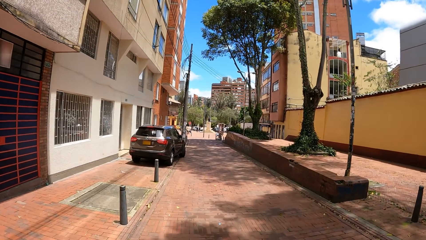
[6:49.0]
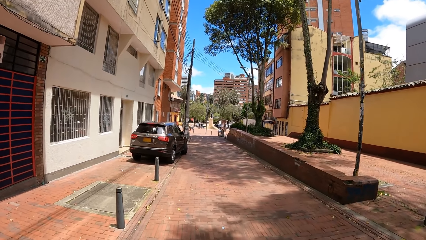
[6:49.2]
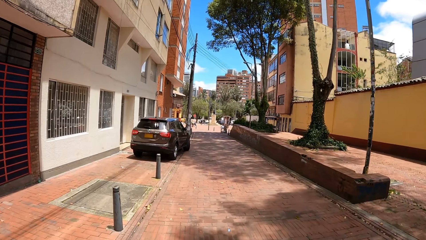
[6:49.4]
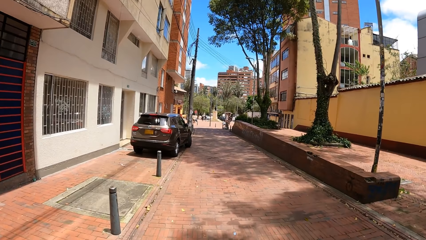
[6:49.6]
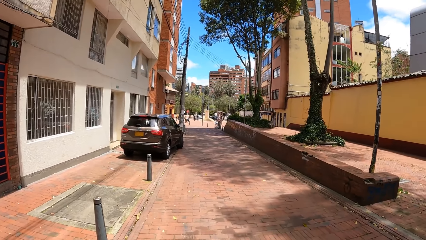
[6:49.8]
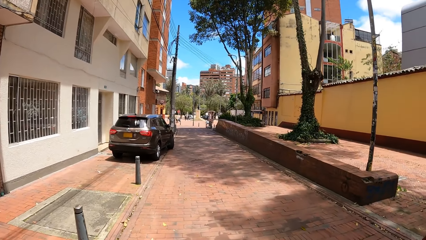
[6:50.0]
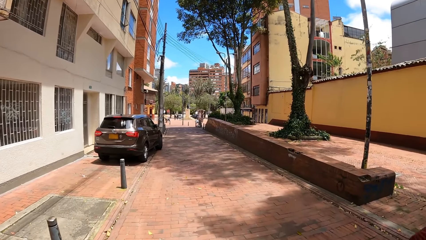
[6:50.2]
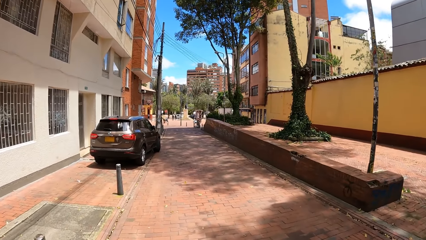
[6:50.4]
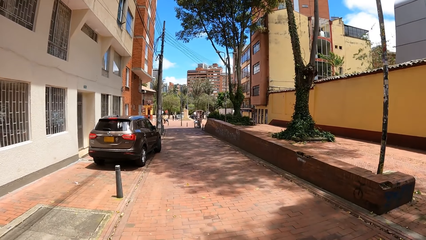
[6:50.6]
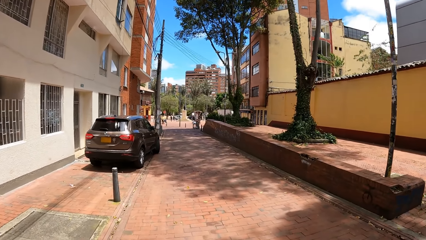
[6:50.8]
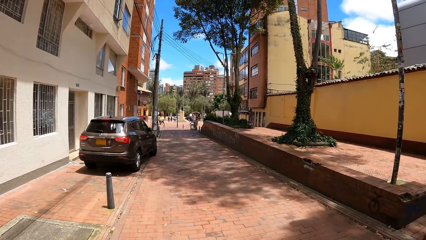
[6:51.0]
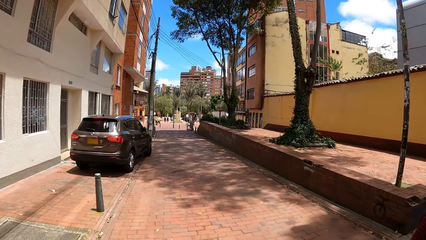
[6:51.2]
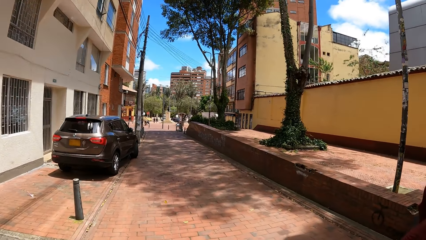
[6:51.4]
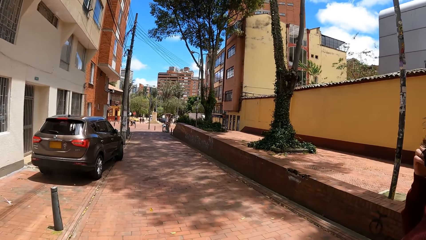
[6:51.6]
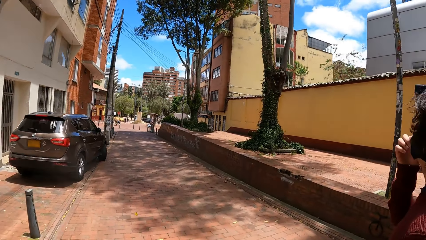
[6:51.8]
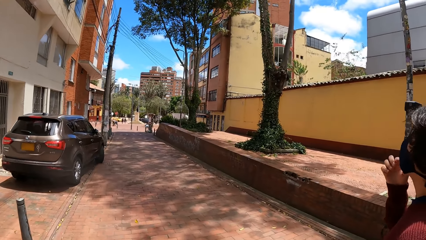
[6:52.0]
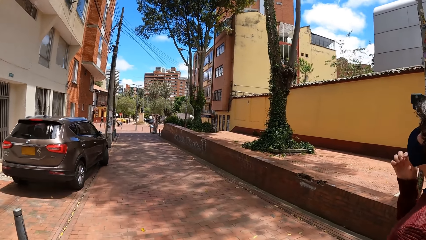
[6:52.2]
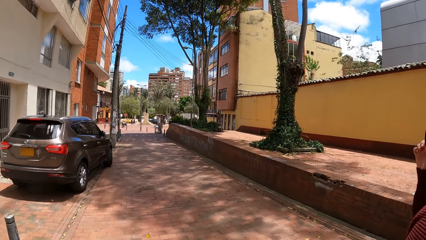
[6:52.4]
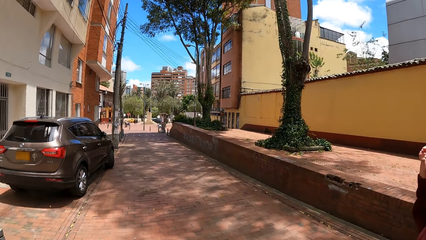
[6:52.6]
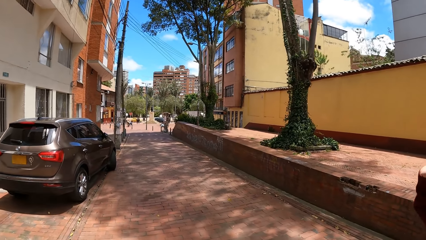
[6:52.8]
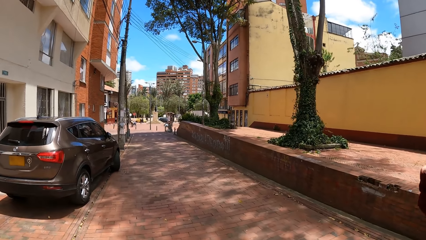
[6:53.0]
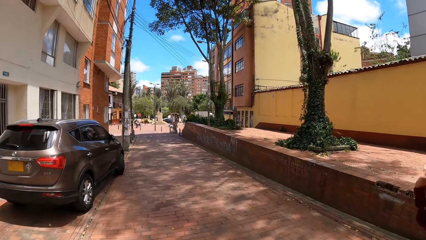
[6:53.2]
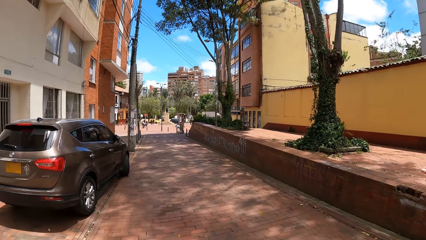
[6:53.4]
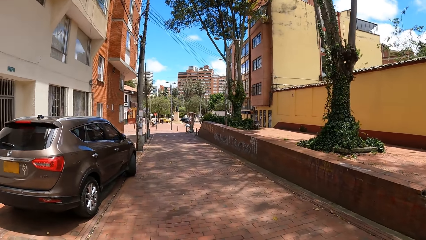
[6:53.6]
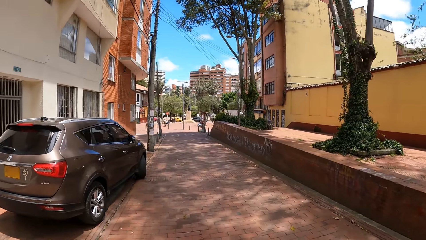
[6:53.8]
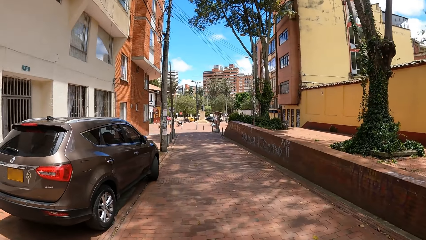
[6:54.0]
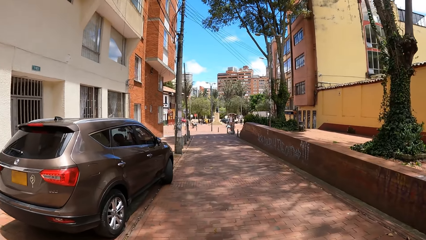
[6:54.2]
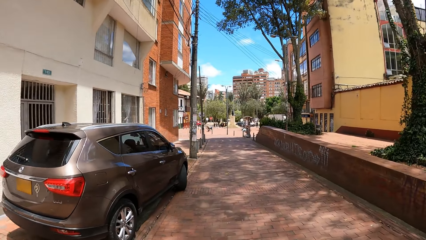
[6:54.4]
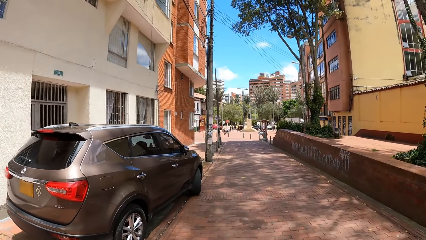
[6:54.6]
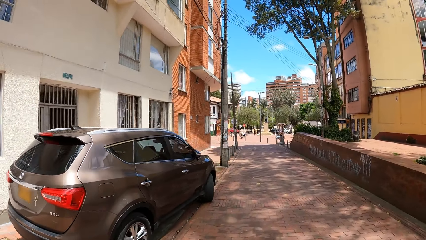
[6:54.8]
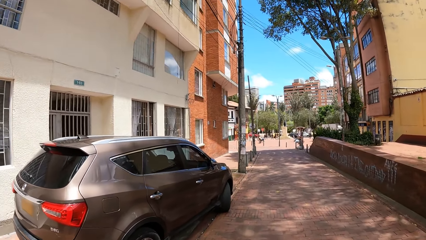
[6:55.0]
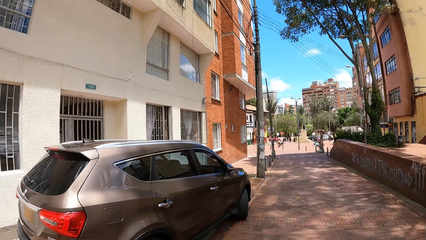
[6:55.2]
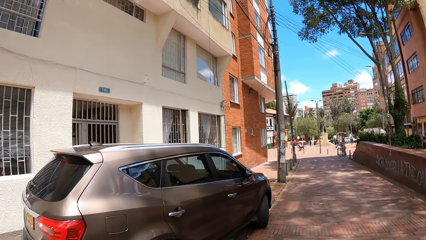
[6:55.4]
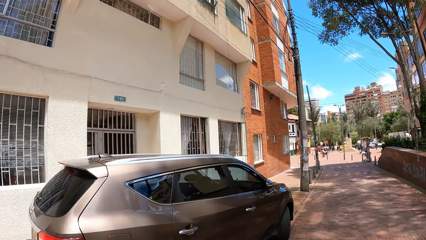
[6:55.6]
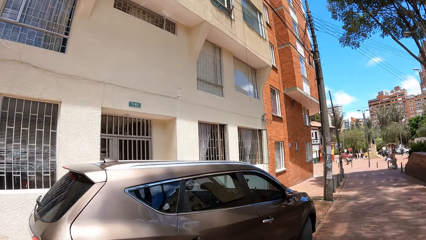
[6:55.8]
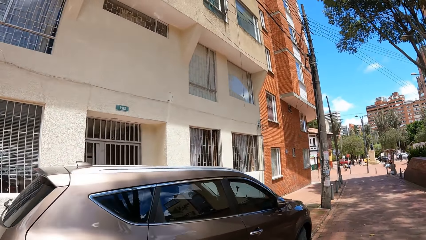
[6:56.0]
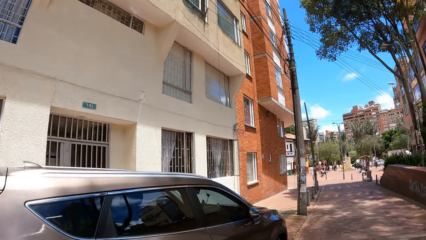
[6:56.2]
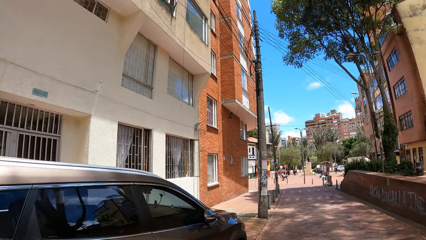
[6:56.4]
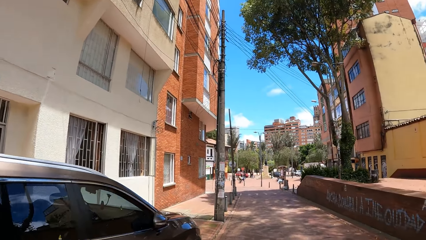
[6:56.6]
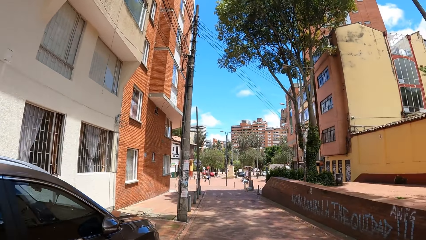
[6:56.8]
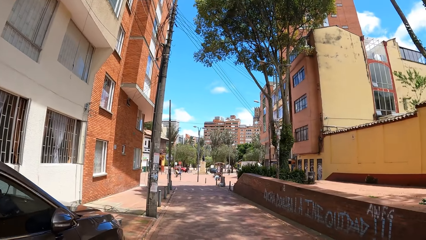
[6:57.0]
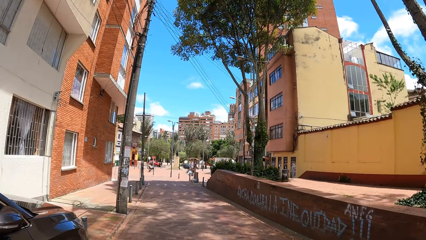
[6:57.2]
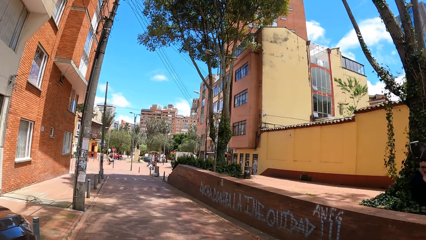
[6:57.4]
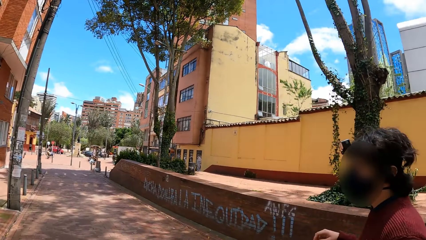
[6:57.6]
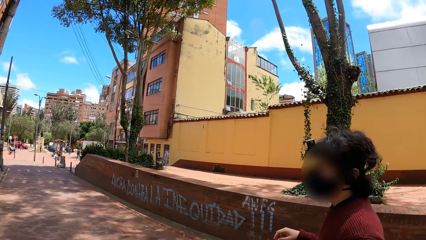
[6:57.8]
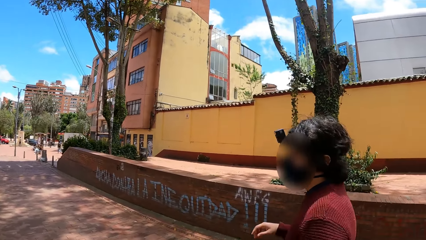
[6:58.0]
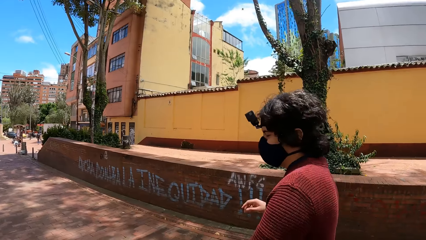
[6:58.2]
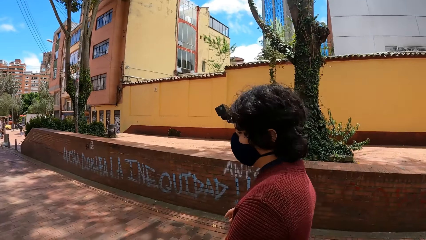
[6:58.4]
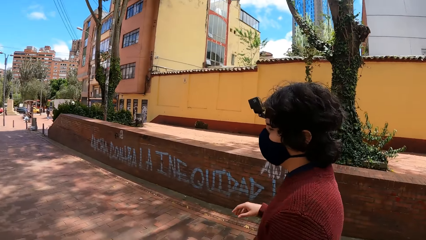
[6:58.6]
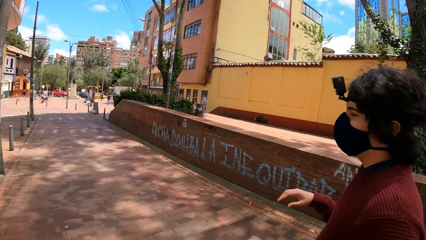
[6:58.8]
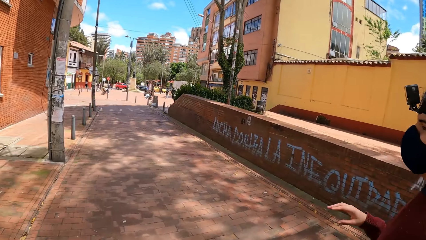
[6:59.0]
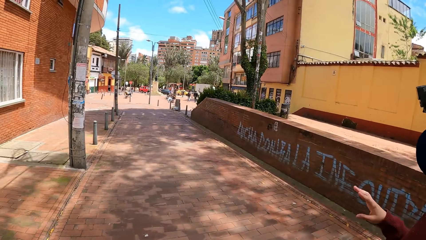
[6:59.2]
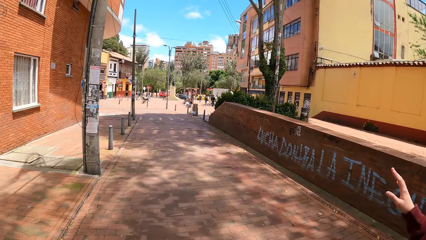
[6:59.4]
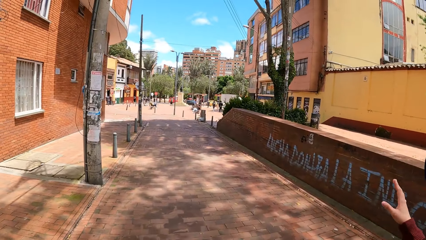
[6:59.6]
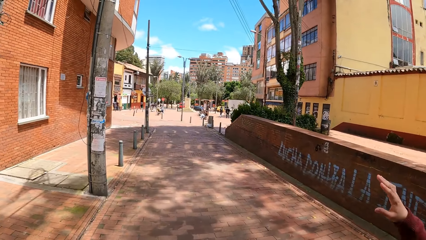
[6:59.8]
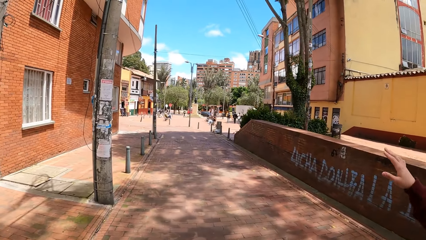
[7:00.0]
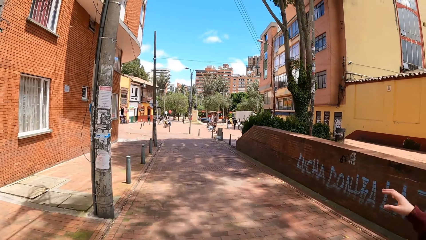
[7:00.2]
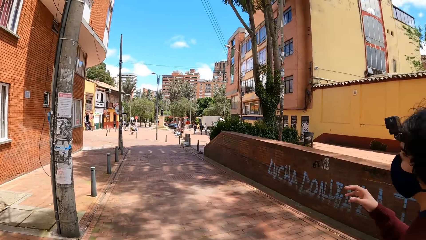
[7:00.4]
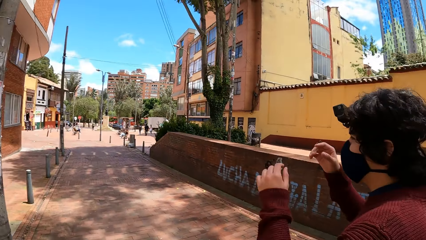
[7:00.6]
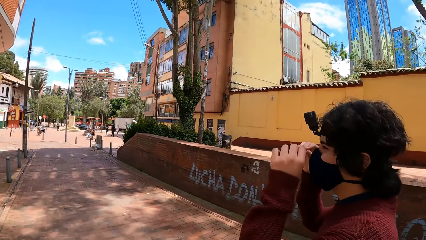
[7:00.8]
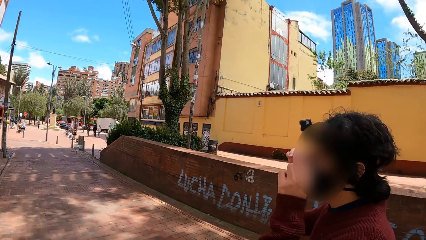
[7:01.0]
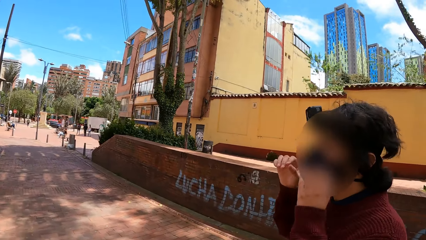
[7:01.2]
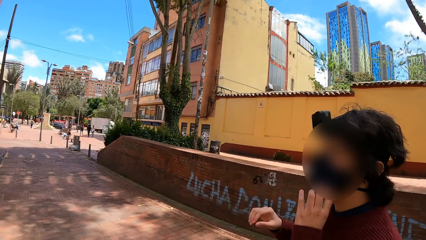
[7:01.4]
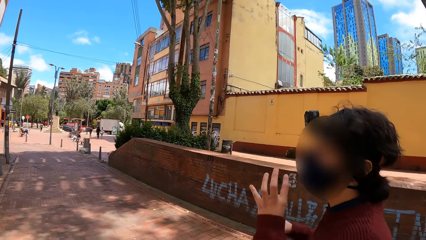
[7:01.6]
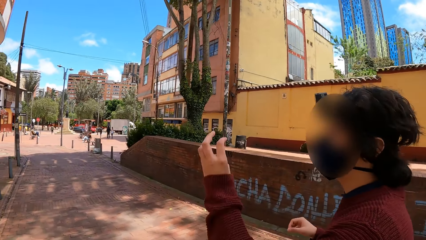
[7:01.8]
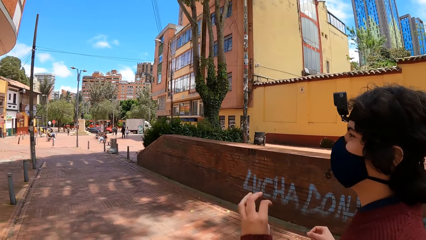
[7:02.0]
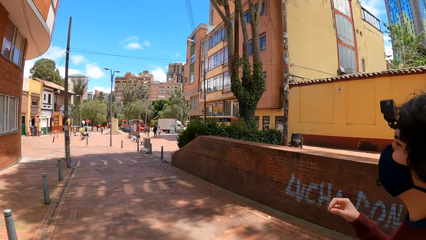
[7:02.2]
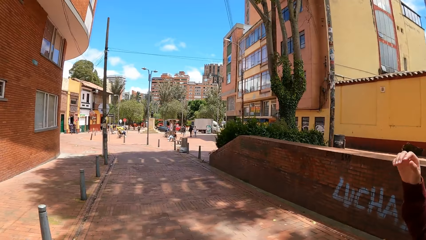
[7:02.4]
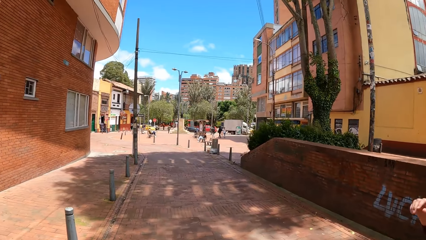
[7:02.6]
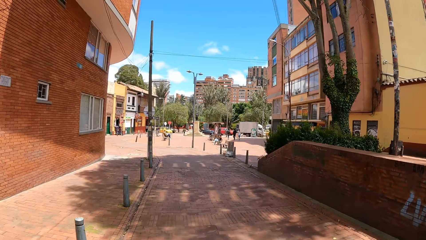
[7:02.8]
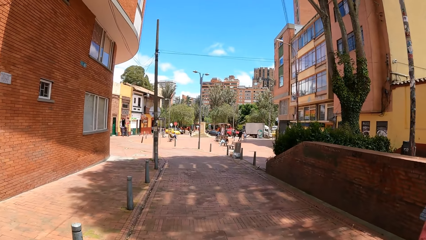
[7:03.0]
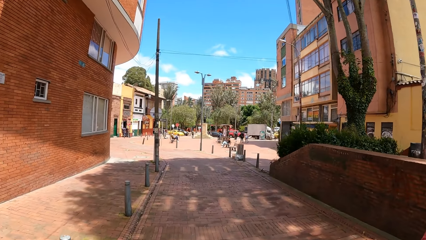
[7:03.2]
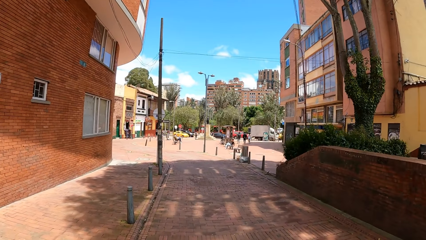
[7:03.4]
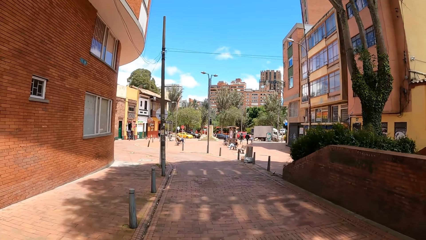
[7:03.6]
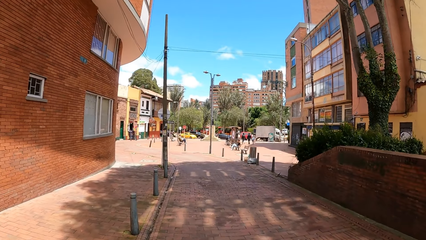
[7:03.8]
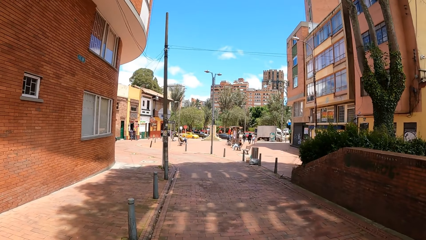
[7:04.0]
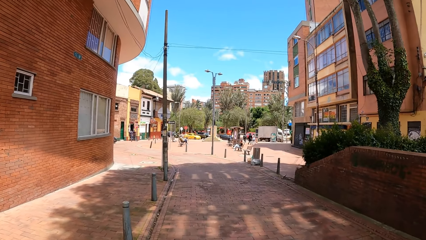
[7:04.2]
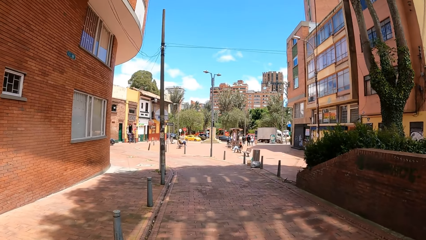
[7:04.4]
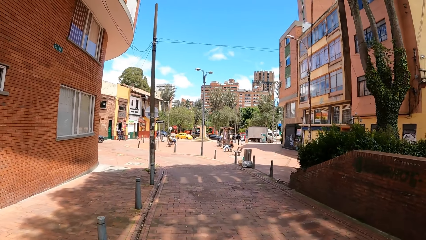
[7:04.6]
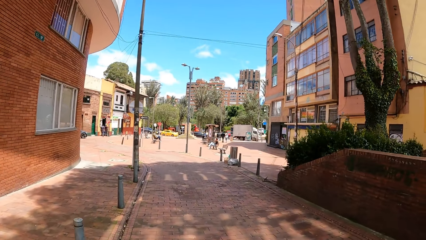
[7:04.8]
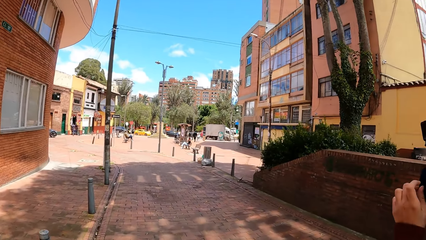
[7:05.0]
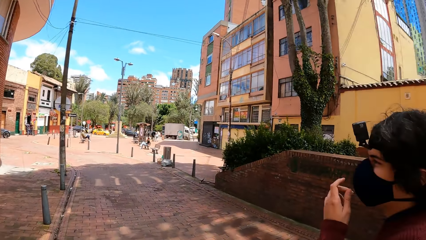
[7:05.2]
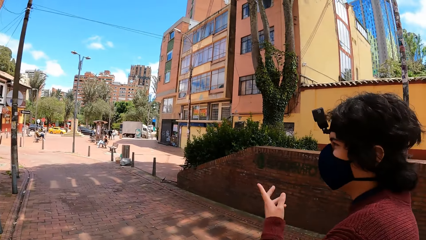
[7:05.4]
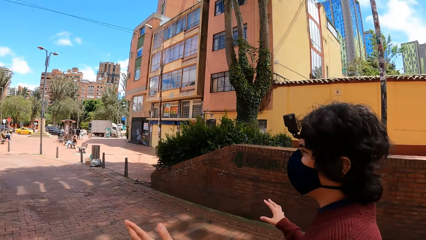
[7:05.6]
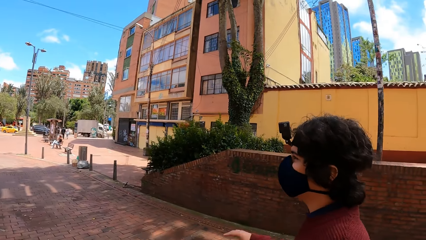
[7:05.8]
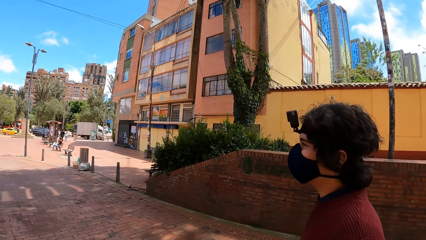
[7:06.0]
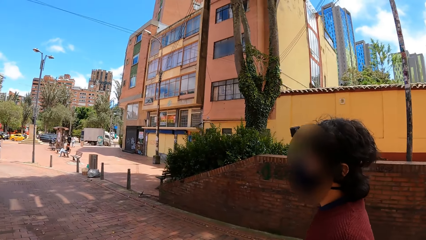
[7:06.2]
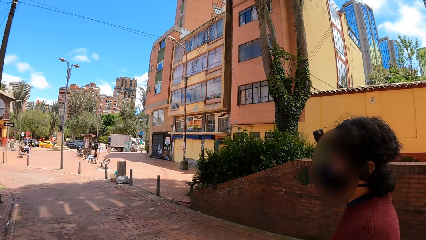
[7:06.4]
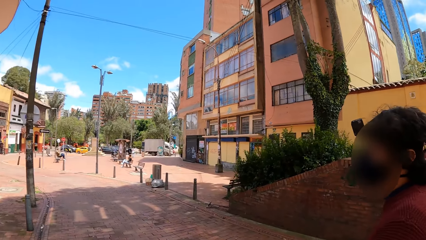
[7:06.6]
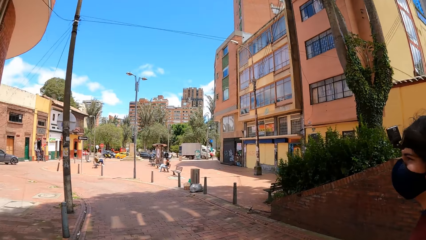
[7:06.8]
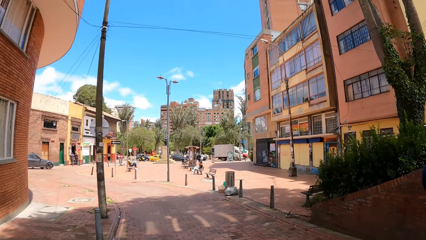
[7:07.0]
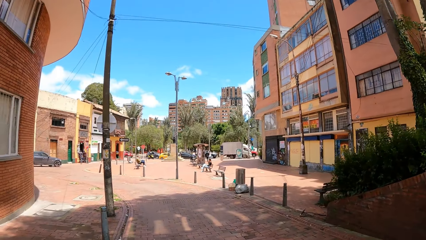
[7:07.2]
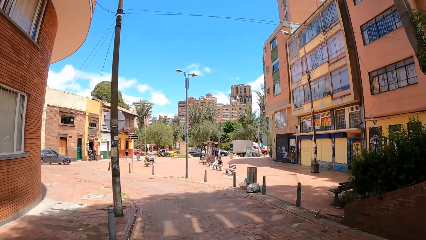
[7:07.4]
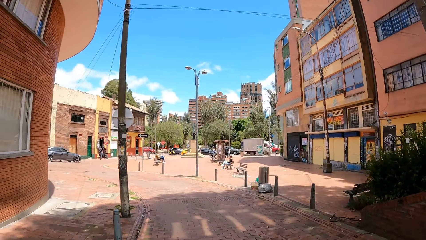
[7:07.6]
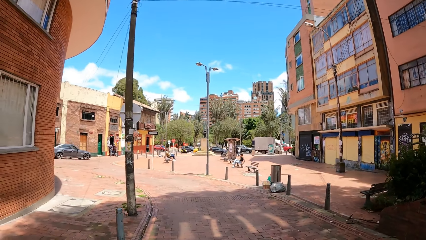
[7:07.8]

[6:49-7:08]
A man adjusts the facemask on his face with his left hand. The camera wearer converses with the man. The man adjusts the facemask on his face with his hands.
